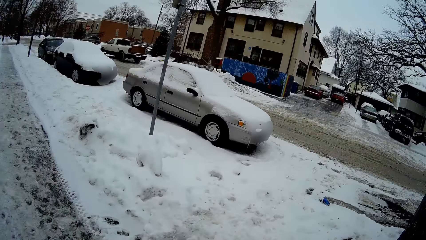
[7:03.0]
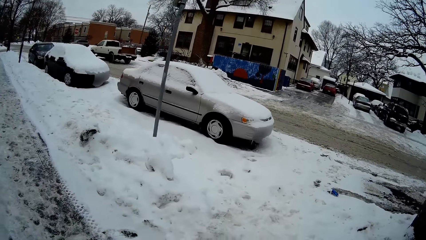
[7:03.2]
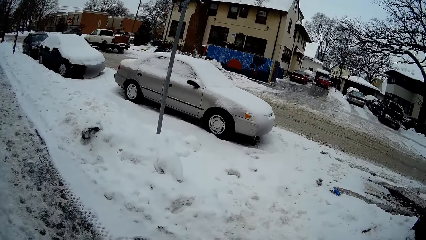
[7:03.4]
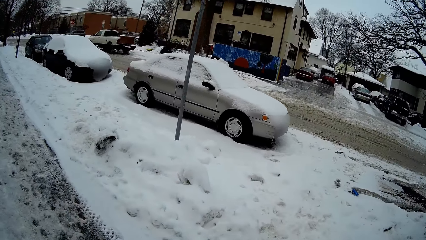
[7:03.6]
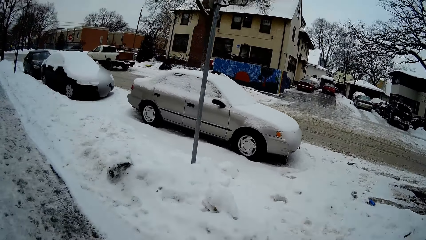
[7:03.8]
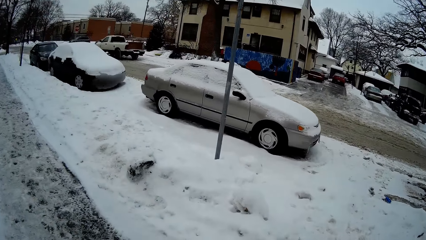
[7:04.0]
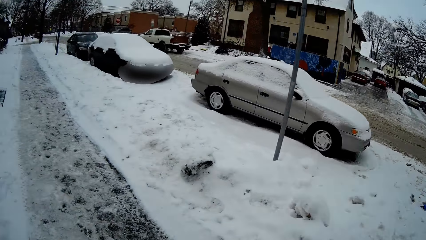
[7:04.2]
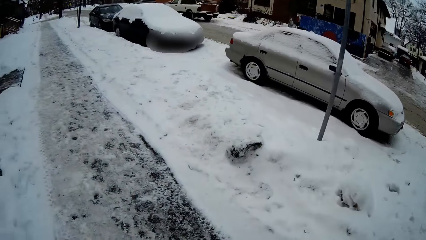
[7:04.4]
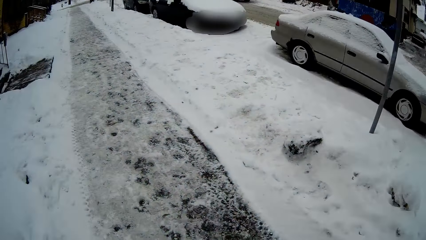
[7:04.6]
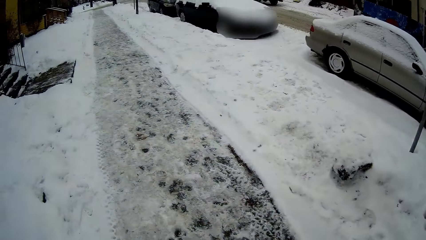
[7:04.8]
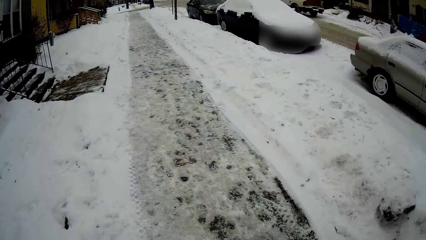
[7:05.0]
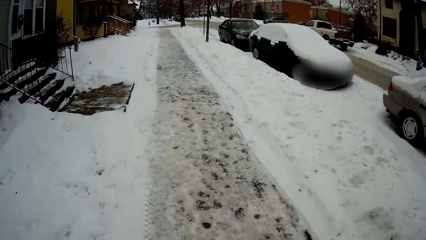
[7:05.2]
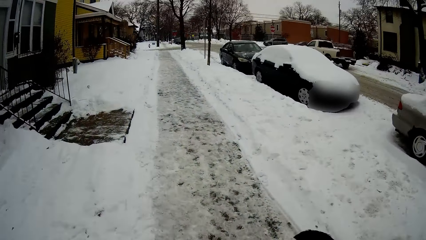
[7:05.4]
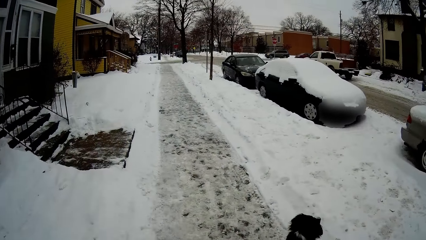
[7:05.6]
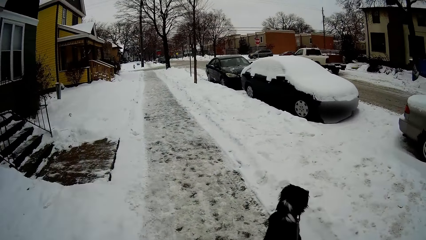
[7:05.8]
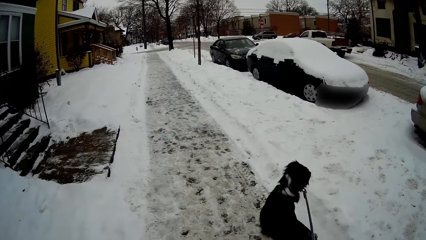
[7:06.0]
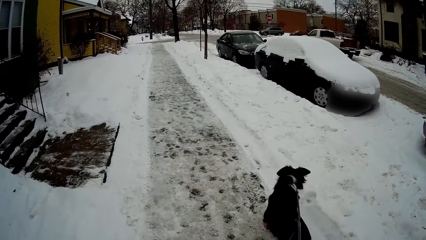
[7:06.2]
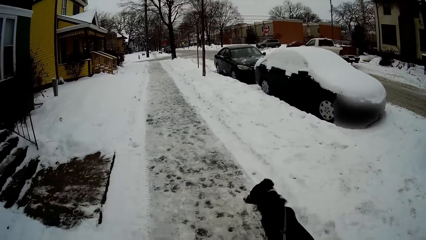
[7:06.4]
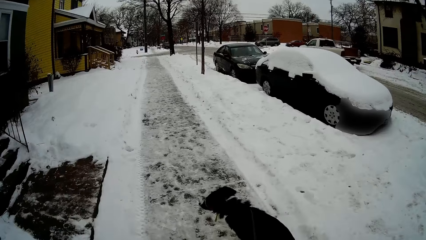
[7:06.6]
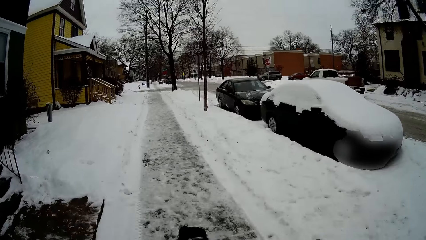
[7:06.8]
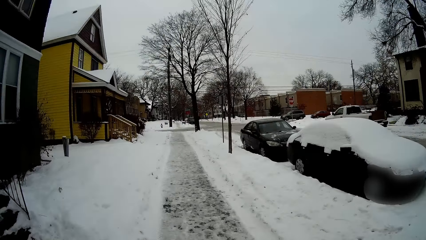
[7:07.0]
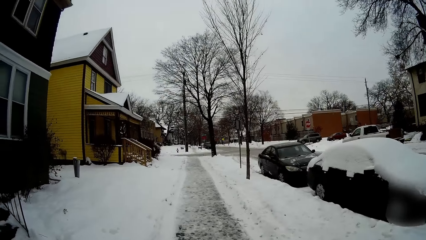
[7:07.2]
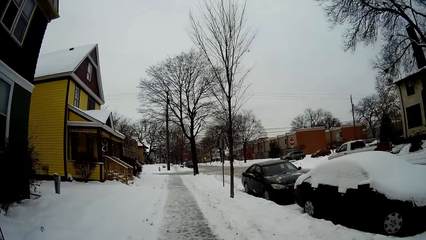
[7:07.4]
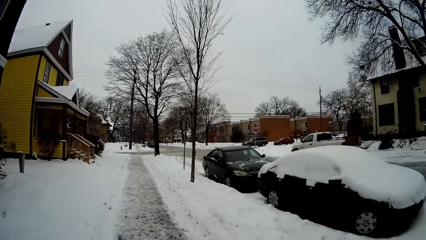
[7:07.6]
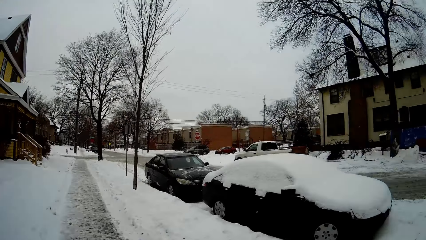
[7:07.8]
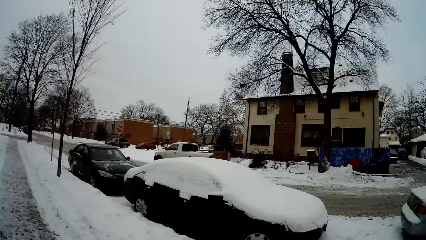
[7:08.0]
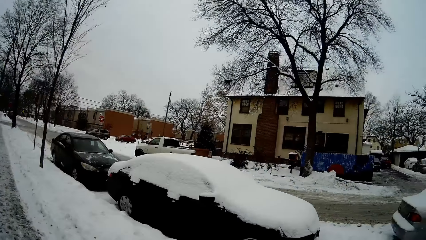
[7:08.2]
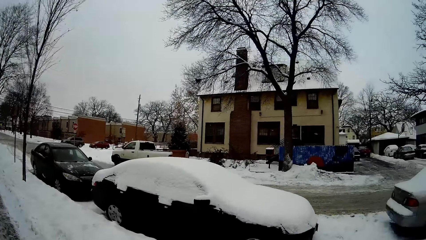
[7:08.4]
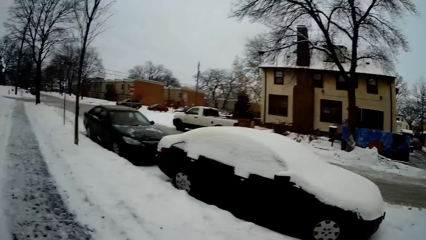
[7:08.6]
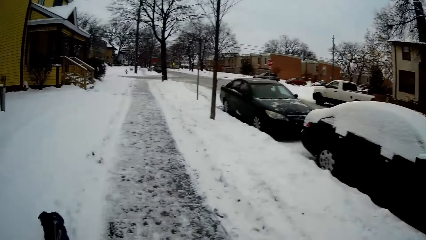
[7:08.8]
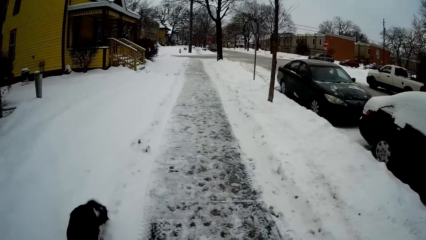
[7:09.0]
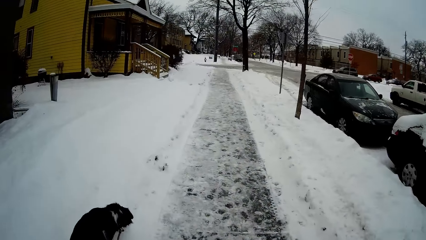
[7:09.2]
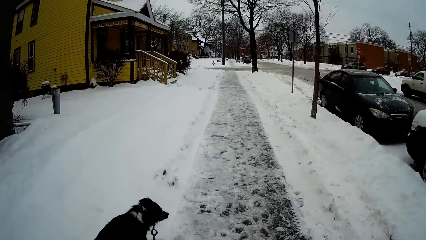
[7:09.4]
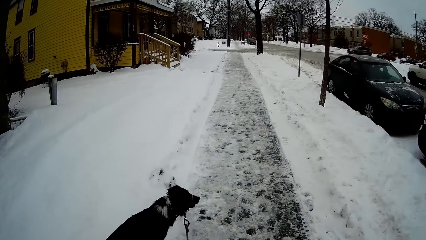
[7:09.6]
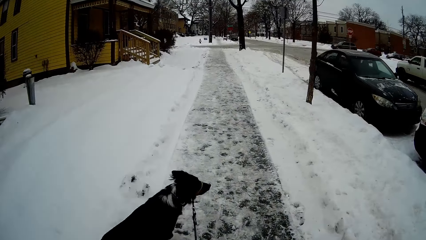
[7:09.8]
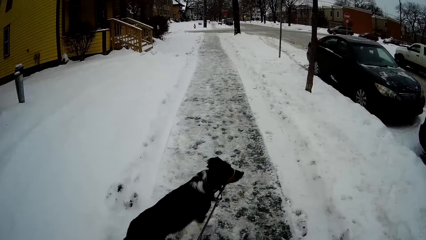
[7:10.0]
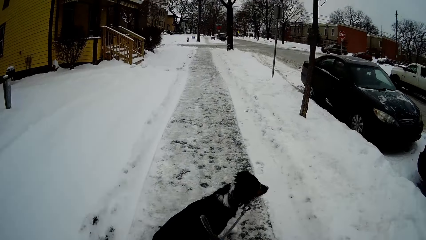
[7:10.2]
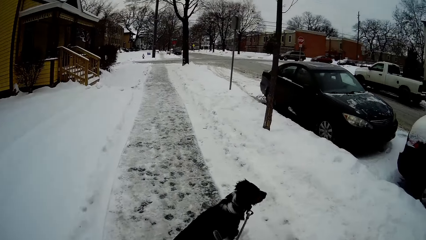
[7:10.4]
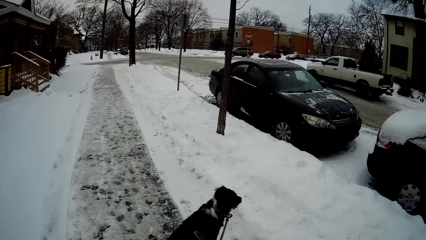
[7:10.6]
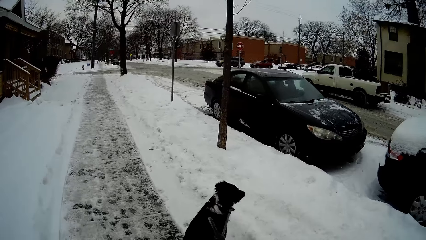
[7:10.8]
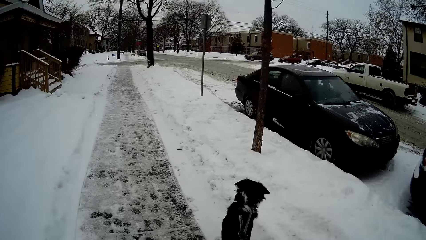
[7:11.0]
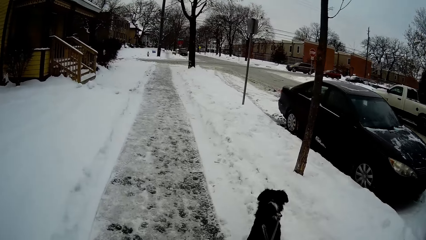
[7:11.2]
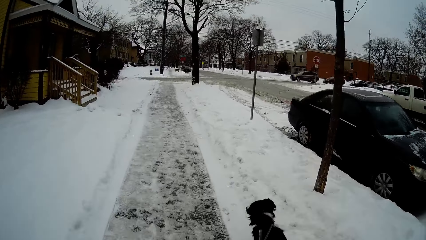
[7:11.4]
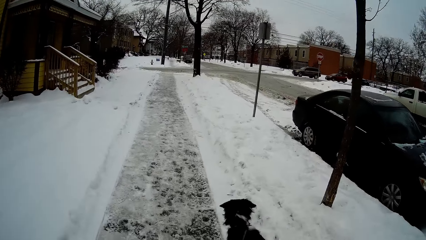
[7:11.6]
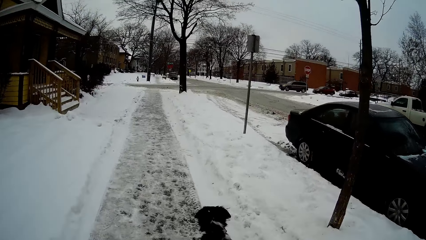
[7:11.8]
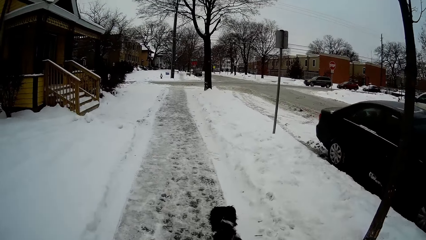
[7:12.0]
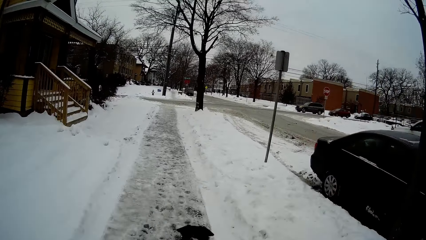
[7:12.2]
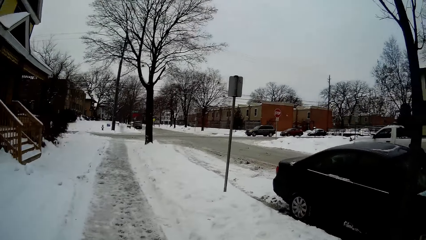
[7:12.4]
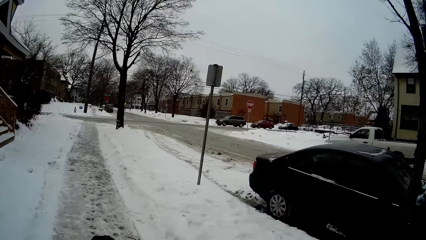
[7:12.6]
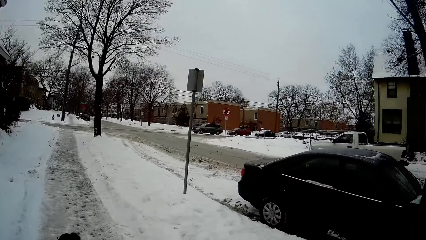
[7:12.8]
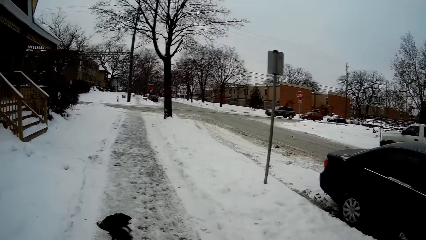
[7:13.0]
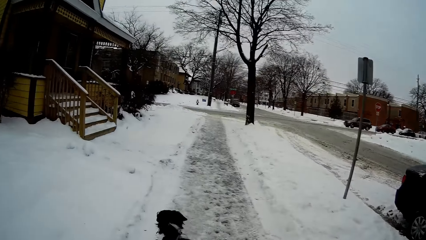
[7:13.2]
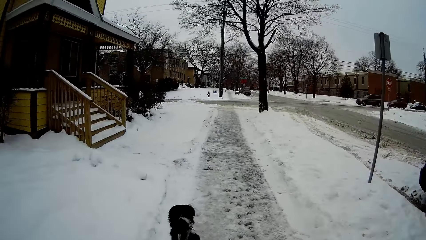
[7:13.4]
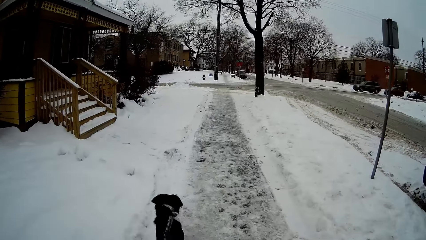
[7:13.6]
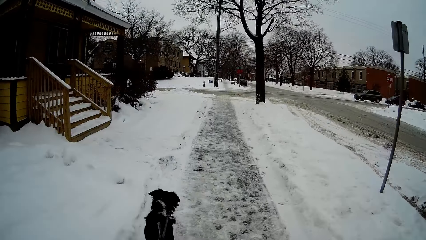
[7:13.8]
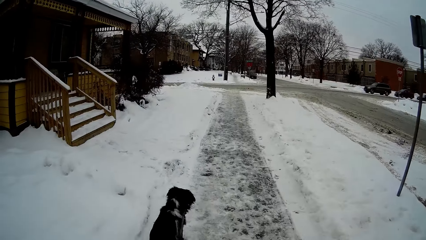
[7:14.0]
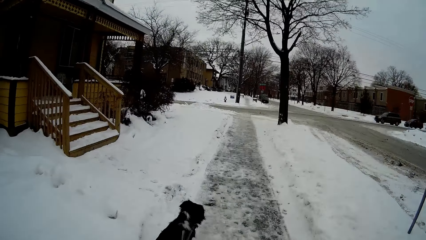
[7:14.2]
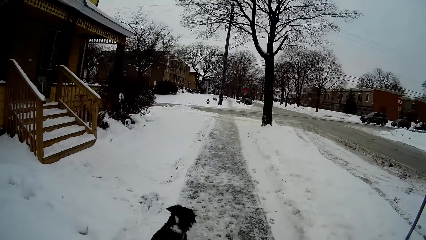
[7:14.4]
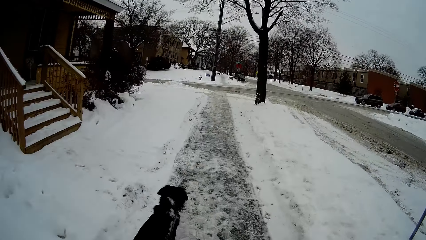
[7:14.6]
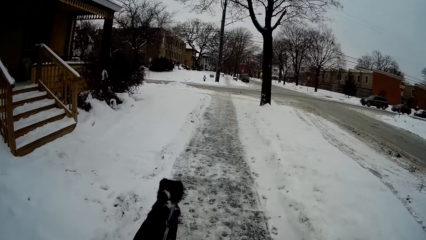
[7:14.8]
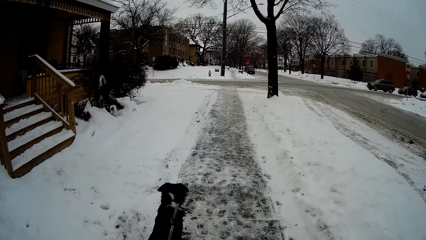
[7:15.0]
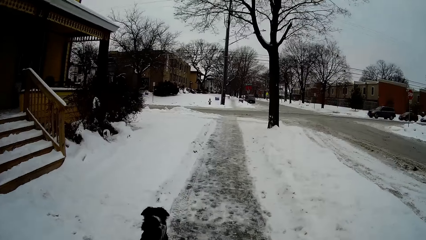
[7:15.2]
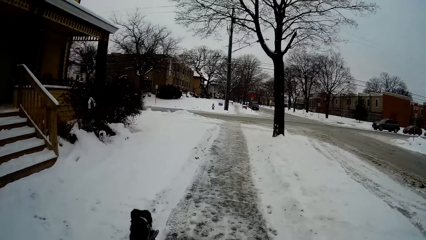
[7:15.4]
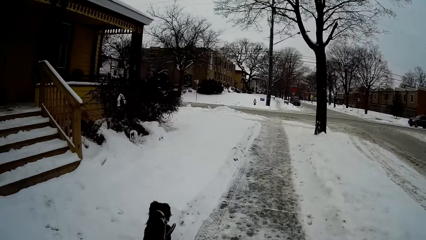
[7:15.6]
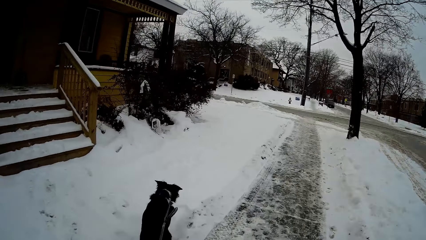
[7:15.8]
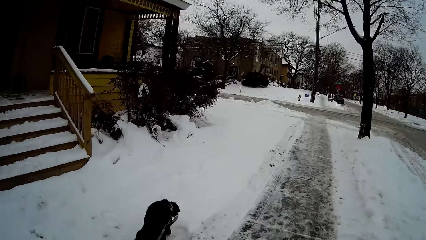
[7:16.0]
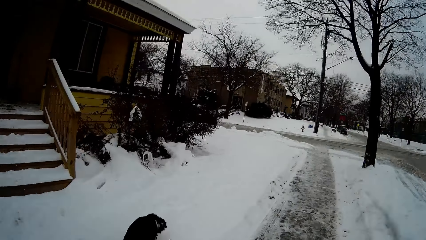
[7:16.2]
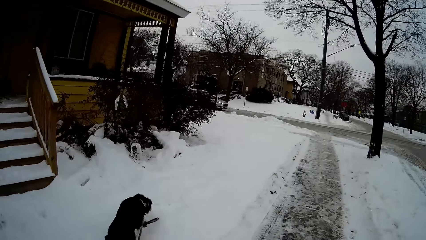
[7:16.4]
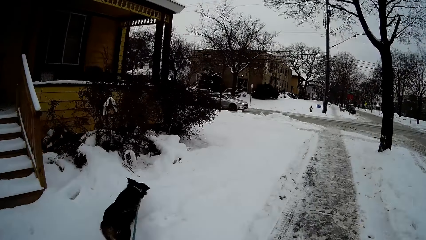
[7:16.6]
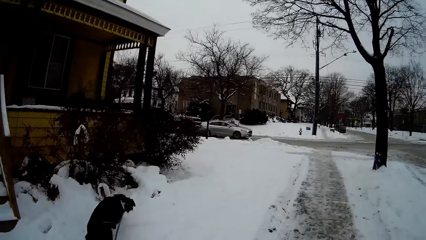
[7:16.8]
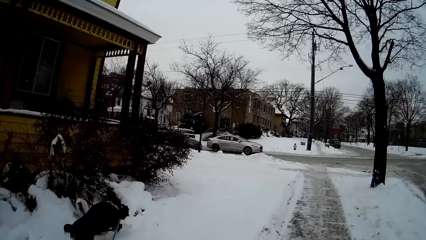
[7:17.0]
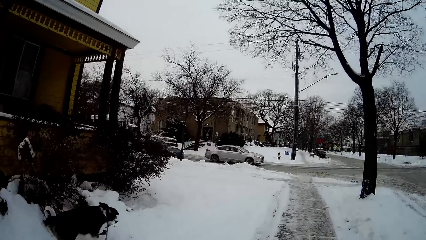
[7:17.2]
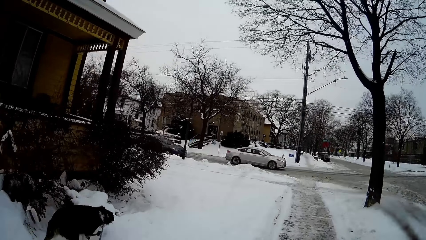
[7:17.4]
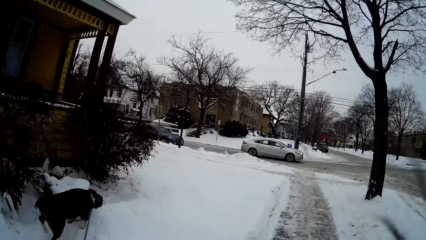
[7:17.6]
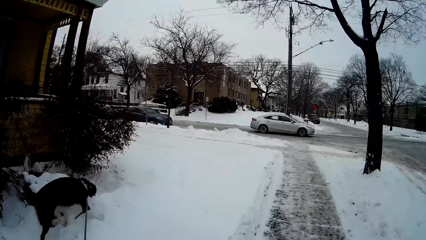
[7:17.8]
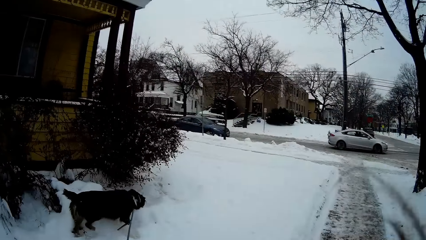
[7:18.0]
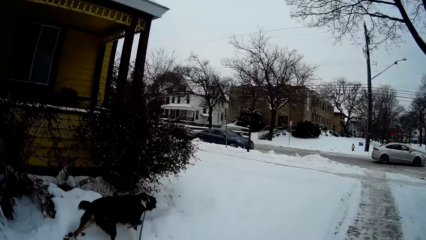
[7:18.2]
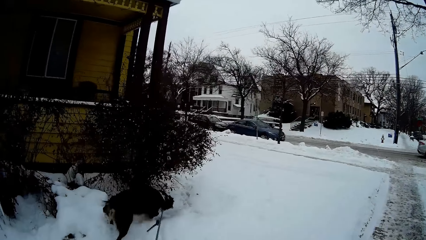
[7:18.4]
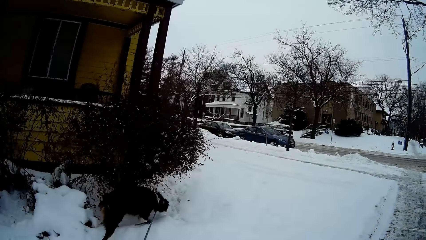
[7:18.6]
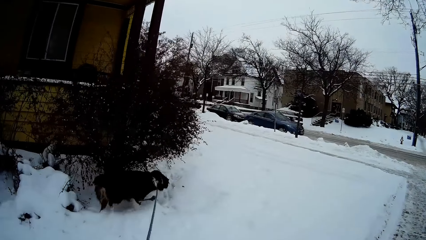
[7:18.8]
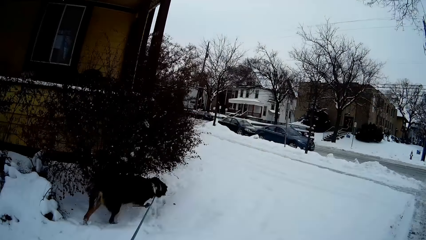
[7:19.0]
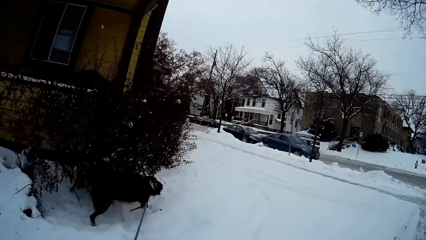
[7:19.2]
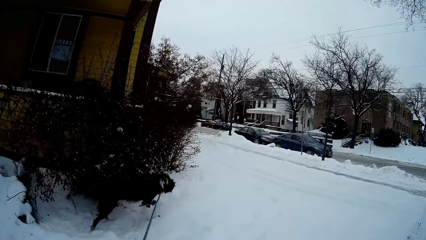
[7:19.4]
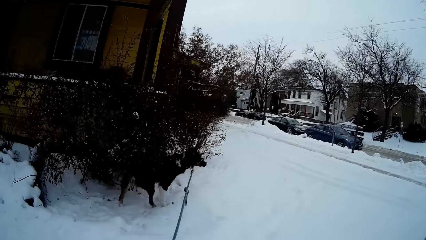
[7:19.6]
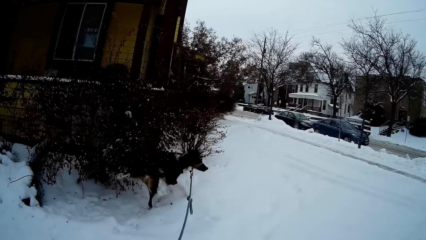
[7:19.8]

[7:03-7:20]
The camera wearer looks at the car. They look at the building. They walk on the walkway.
